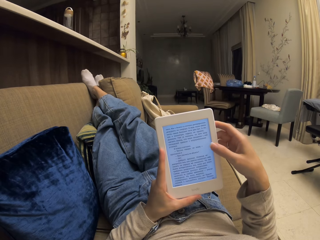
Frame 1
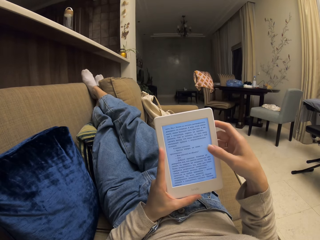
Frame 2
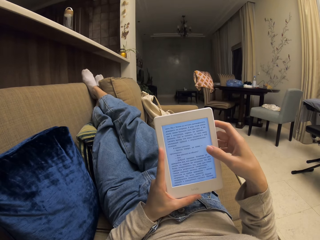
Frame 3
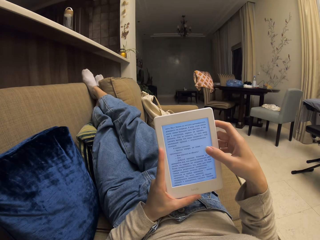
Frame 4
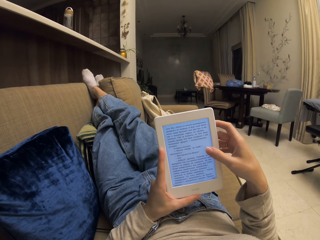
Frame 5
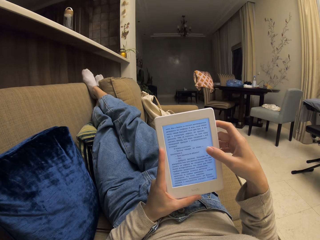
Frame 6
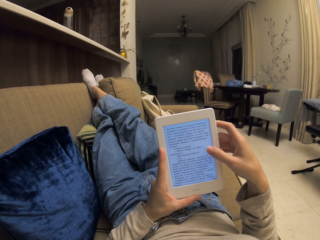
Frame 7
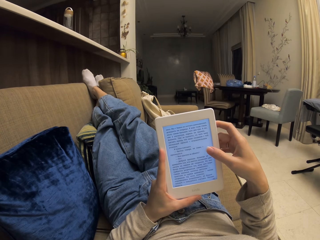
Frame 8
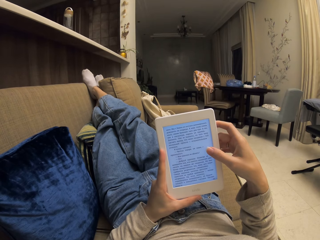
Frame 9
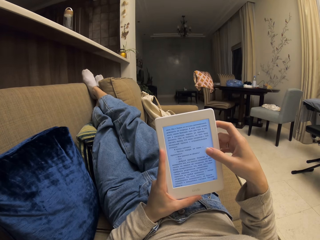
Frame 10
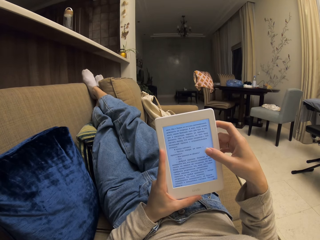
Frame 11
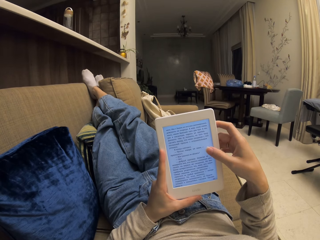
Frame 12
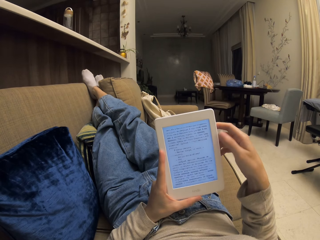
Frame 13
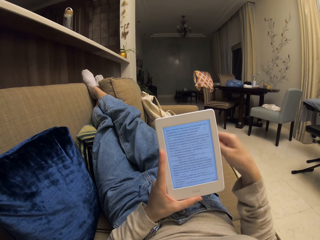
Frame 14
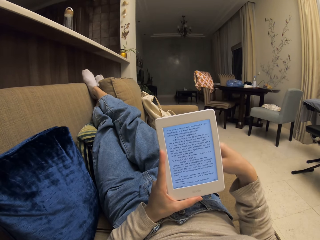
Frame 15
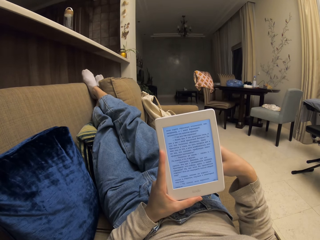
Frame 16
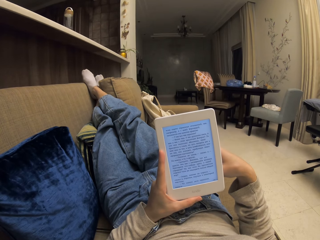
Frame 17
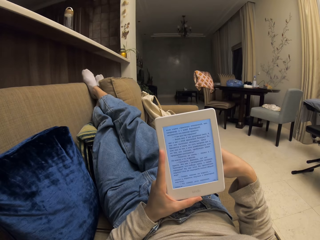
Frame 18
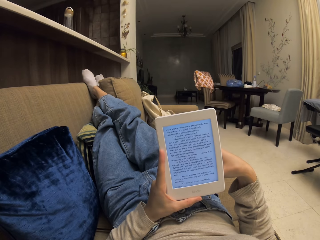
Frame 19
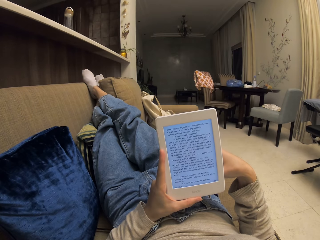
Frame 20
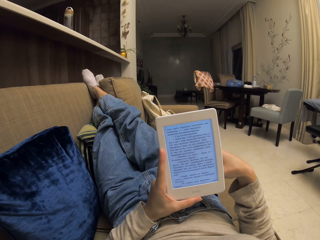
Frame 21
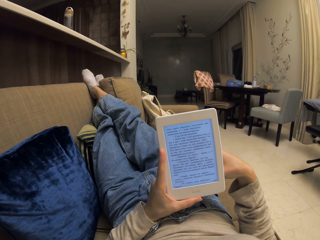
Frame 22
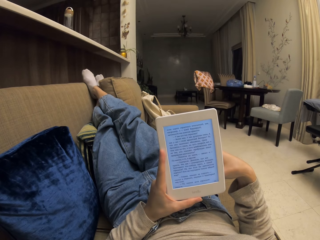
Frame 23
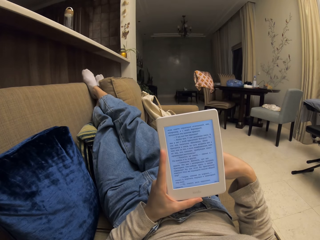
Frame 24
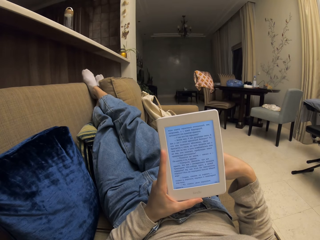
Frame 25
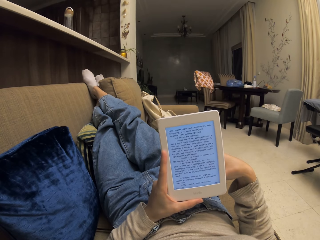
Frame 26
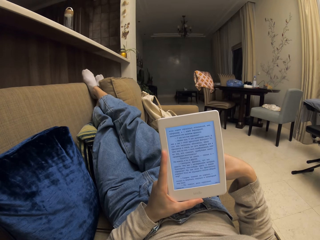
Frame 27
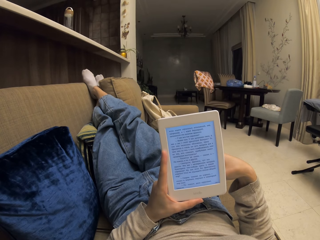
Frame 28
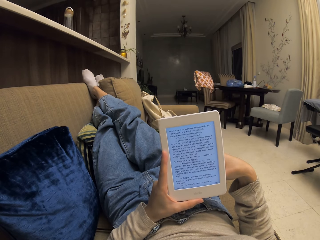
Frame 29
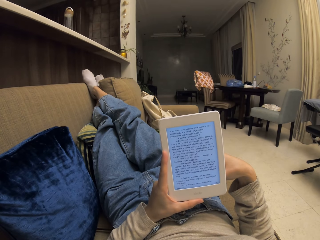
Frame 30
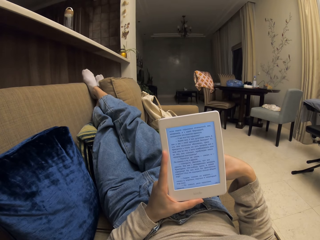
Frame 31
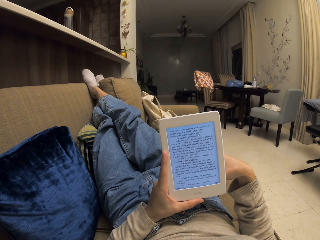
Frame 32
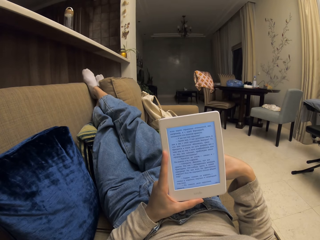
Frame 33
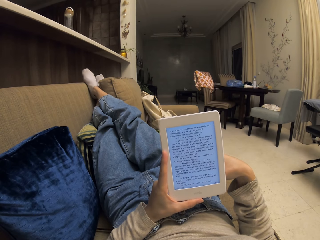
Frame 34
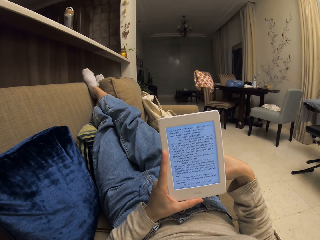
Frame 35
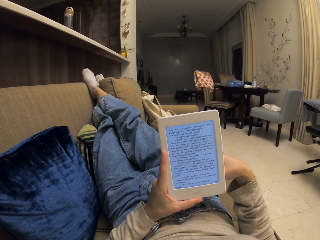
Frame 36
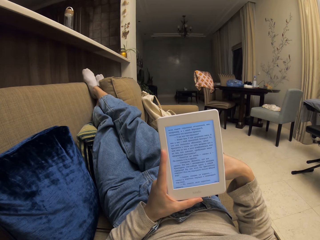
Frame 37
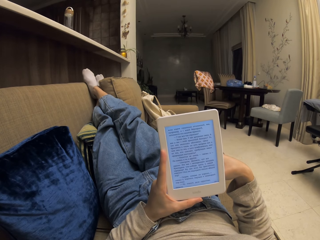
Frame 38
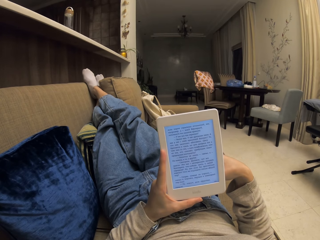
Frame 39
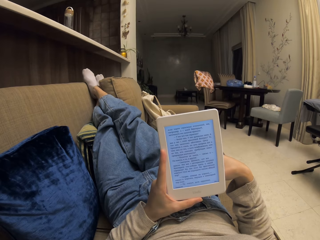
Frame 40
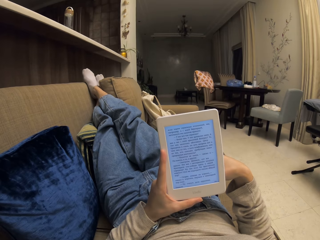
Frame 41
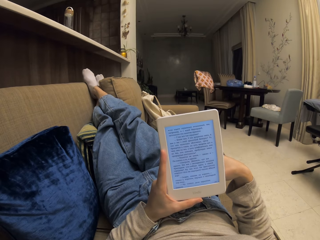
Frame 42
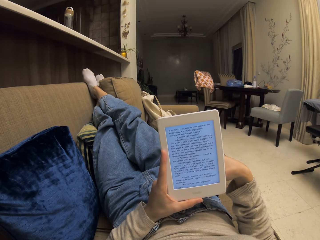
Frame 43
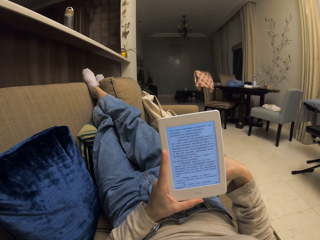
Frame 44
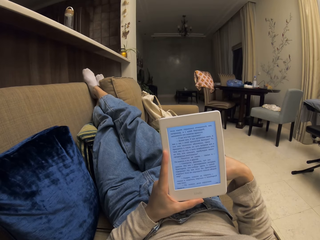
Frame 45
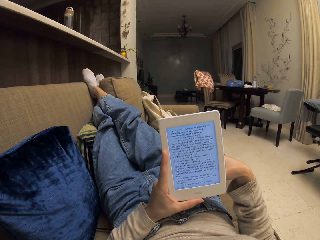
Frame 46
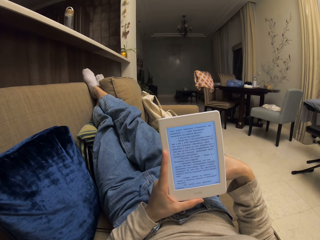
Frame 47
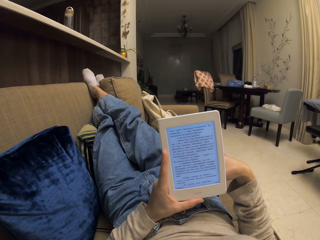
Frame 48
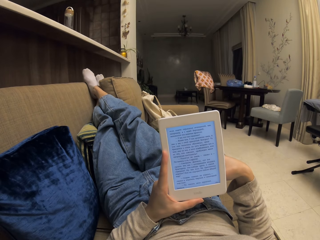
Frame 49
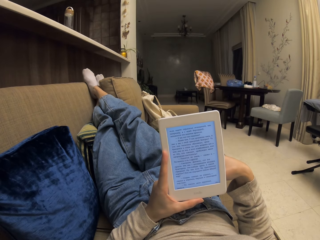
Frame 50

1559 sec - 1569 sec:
The camera wearer taps the screen. They scroll up the tablet screen. They read on the tablet.

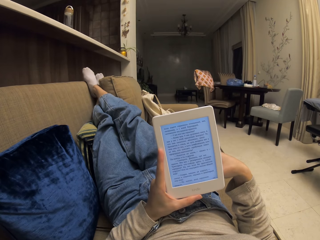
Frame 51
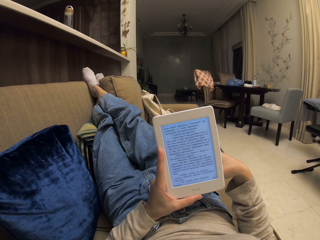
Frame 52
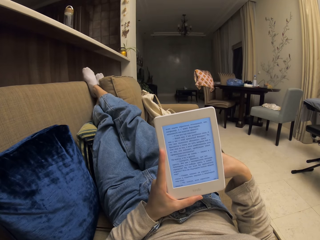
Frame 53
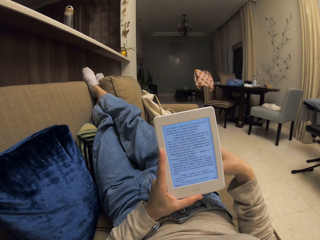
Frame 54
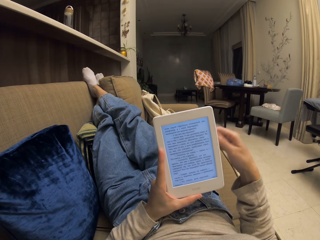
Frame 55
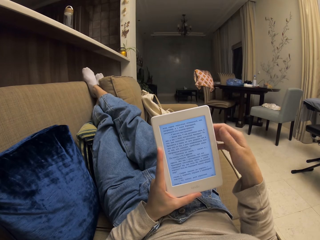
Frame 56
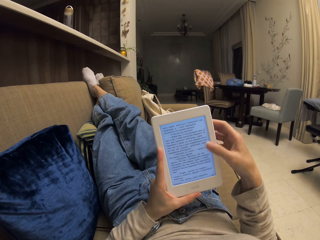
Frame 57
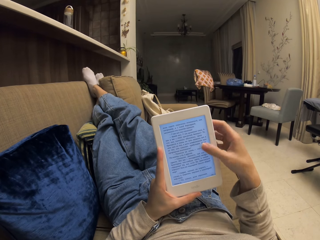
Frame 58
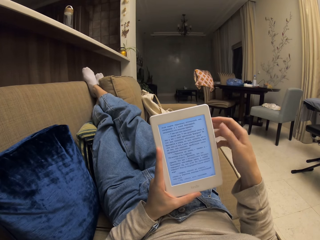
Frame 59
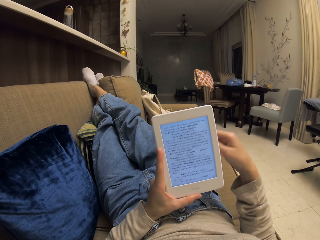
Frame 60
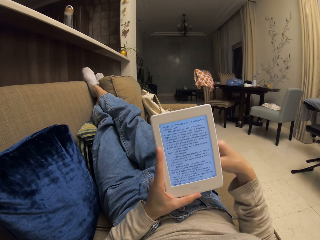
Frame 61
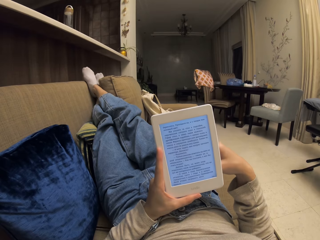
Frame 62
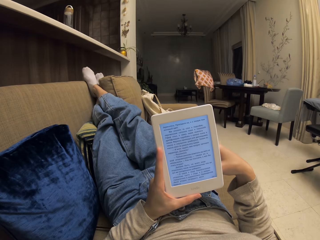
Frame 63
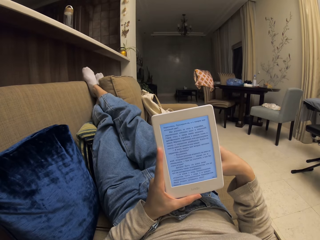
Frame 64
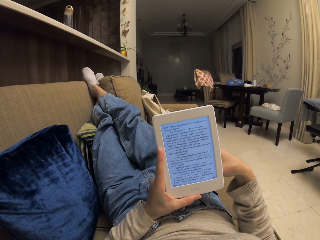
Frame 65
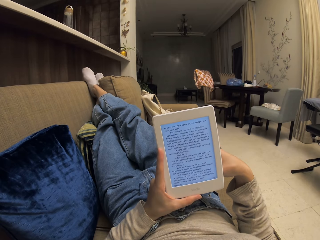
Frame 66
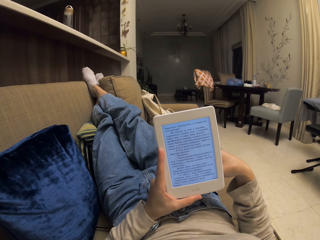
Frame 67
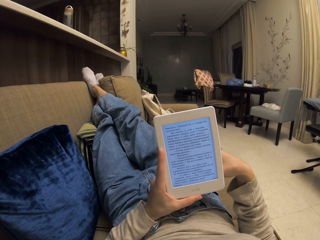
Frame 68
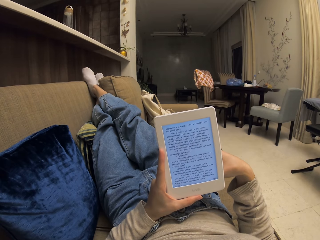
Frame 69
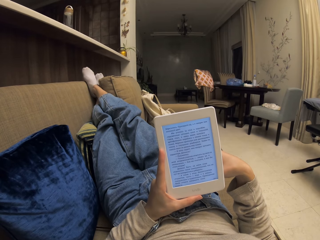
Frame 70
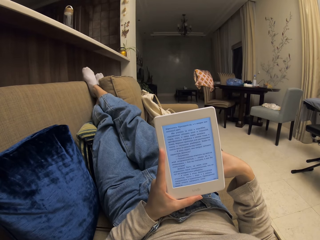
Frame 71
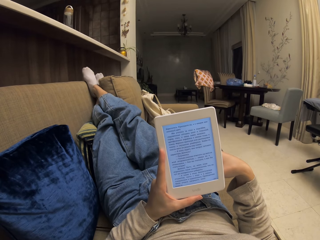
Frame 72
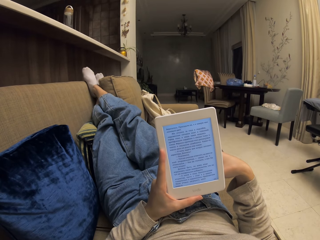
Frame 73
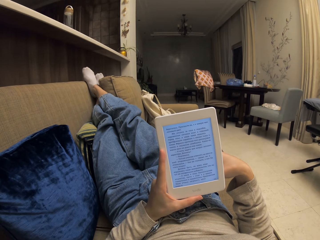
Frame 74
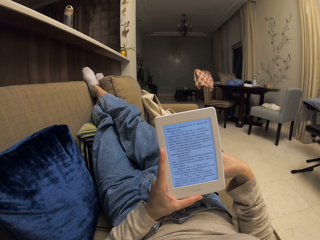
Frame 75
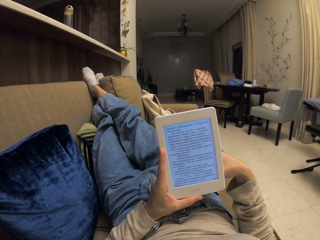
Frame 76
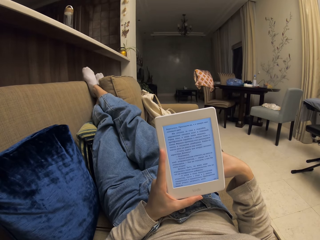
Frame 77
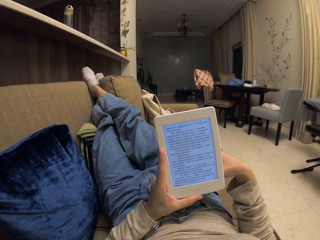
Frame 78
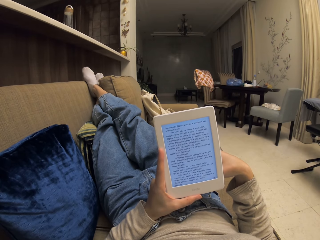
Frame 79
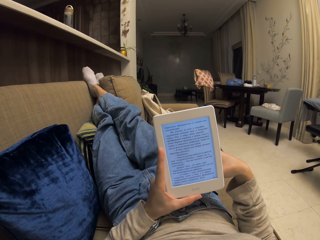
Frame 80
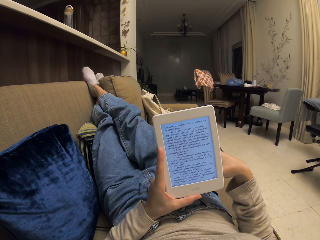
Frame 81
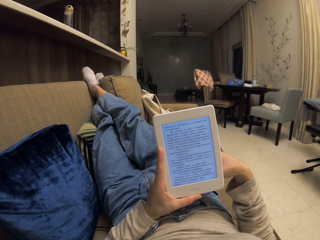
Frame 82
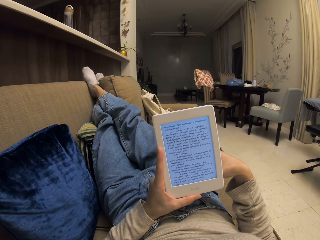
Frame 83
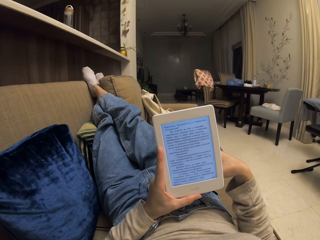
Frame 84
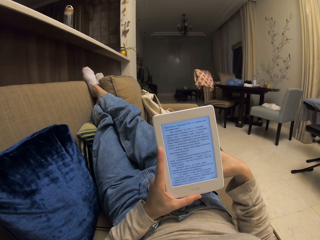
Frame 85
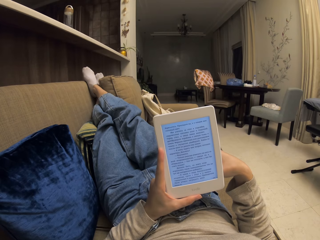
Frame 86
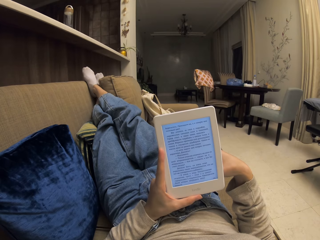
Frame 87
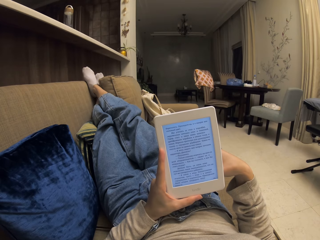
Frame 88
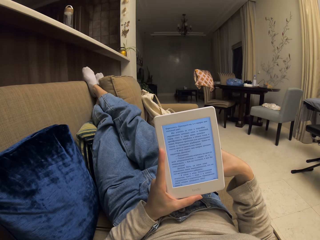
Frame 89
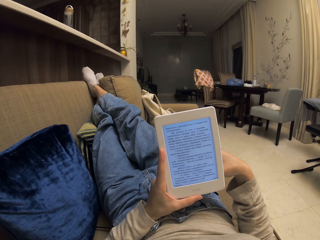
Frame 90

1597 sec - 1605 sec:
The camera wearer taps the phone screen. They scroll up the tablet screen. They read on the tablet.
